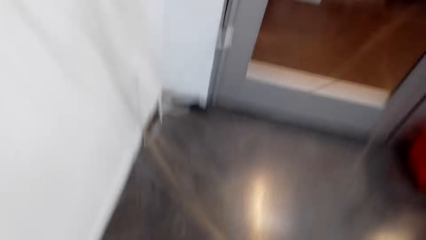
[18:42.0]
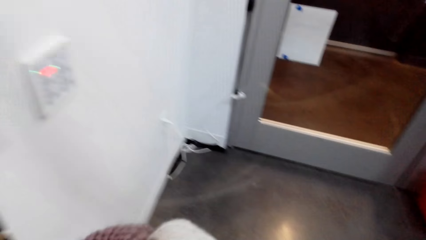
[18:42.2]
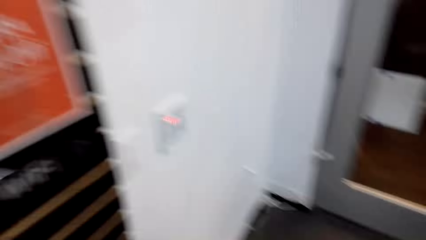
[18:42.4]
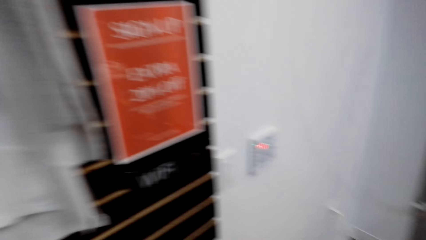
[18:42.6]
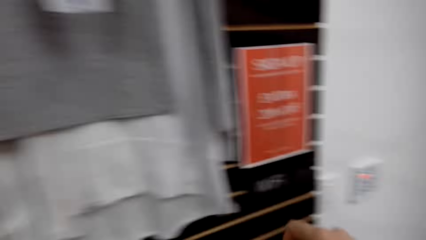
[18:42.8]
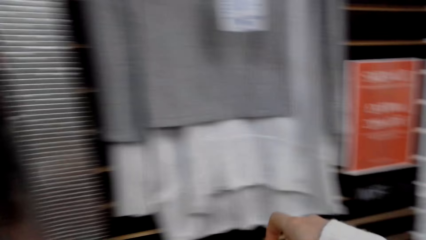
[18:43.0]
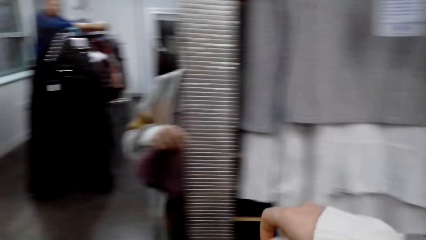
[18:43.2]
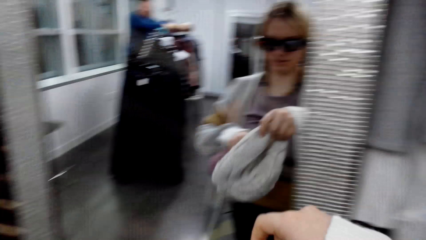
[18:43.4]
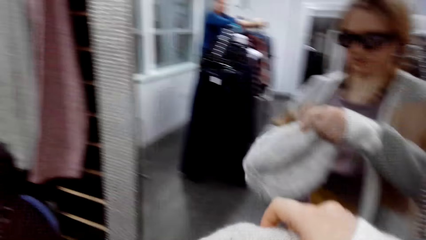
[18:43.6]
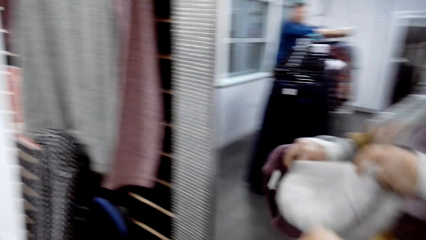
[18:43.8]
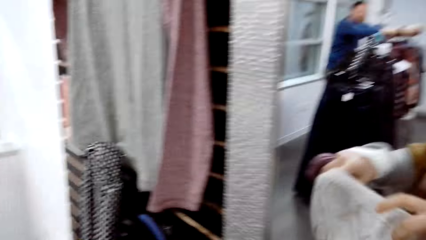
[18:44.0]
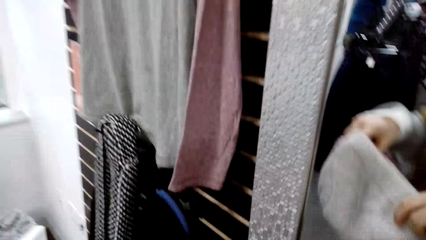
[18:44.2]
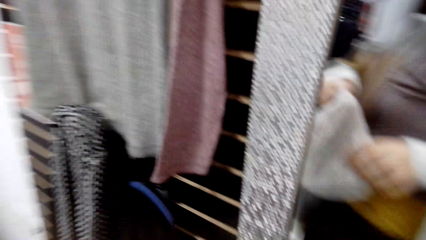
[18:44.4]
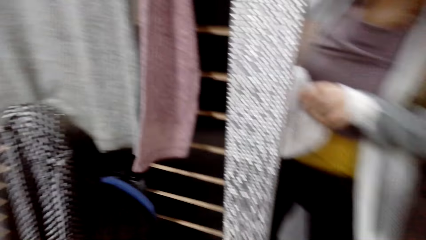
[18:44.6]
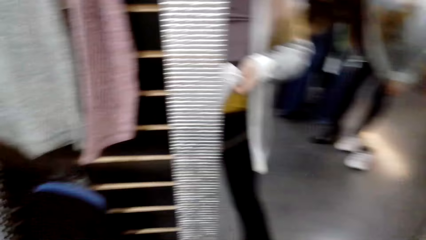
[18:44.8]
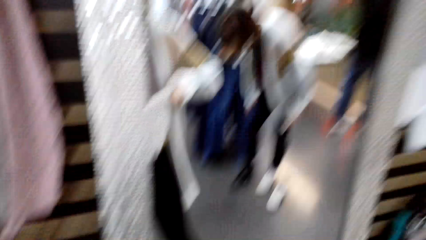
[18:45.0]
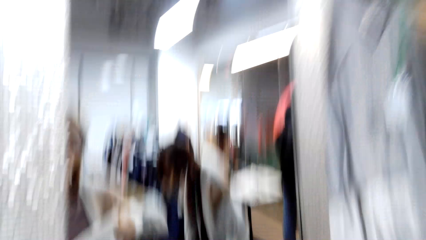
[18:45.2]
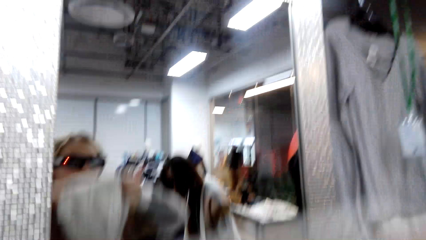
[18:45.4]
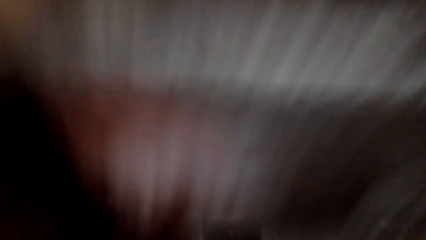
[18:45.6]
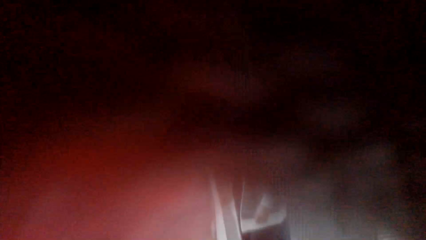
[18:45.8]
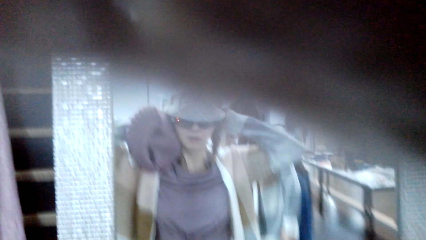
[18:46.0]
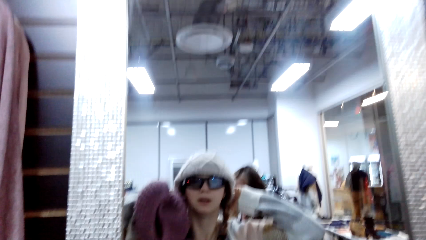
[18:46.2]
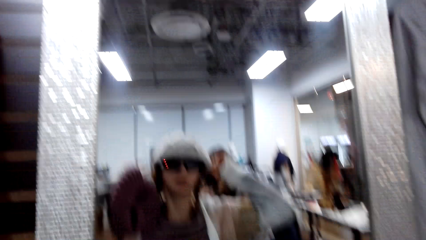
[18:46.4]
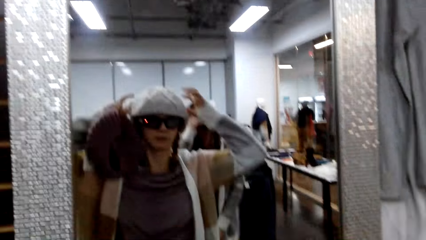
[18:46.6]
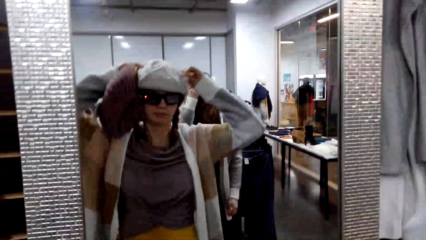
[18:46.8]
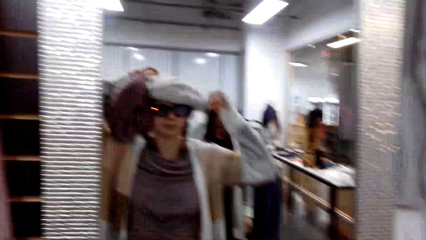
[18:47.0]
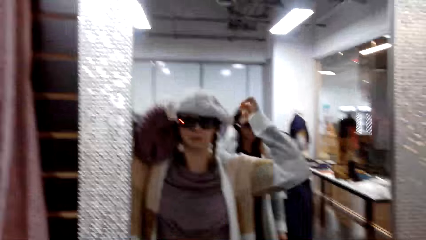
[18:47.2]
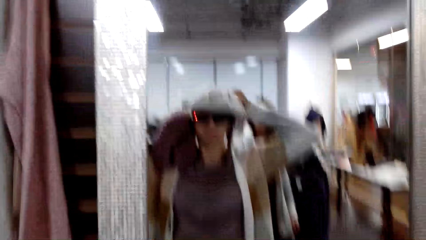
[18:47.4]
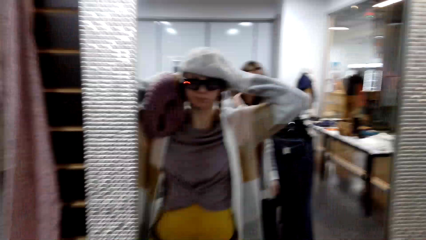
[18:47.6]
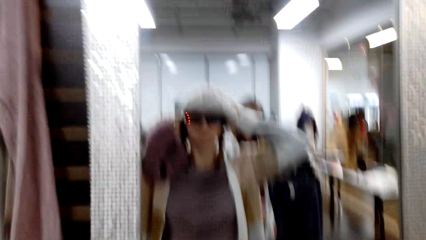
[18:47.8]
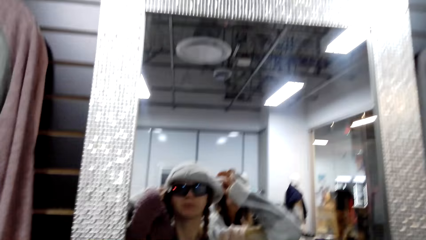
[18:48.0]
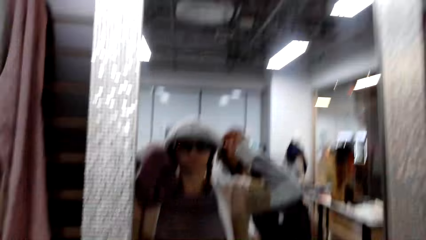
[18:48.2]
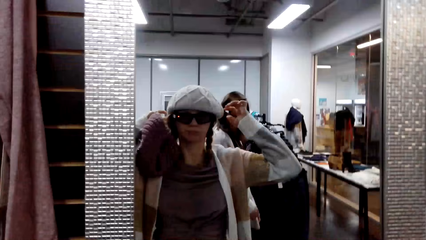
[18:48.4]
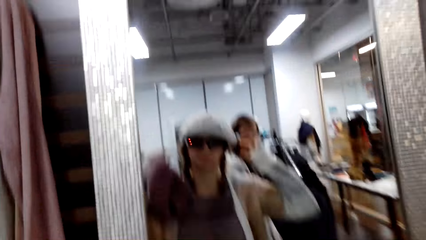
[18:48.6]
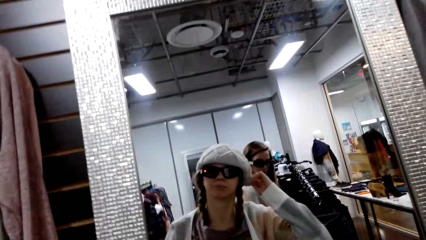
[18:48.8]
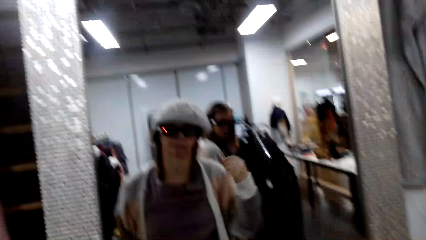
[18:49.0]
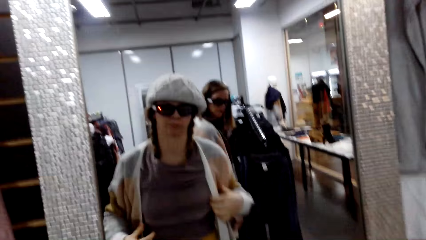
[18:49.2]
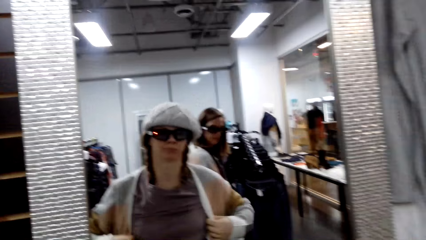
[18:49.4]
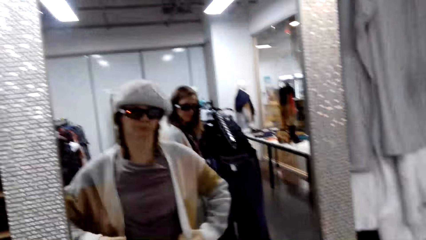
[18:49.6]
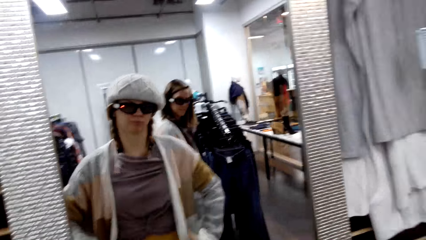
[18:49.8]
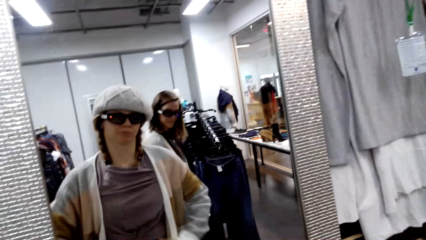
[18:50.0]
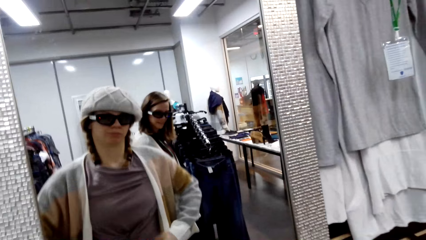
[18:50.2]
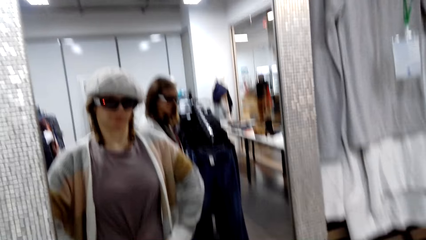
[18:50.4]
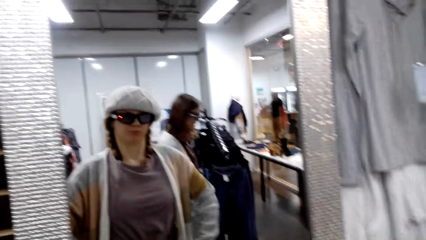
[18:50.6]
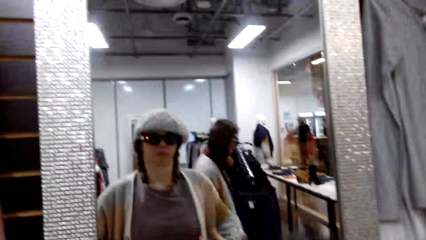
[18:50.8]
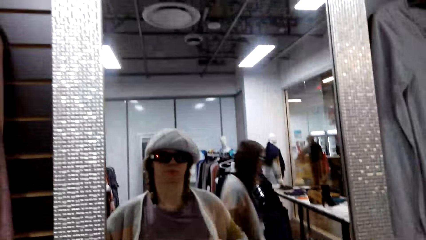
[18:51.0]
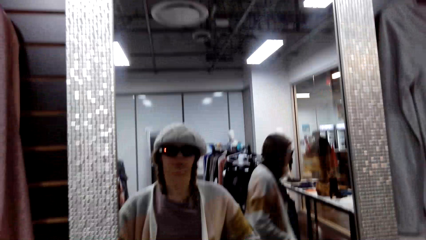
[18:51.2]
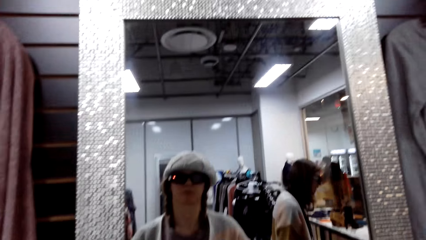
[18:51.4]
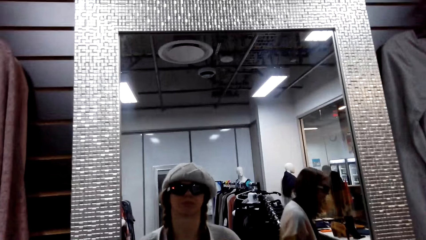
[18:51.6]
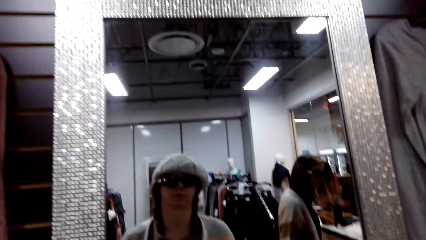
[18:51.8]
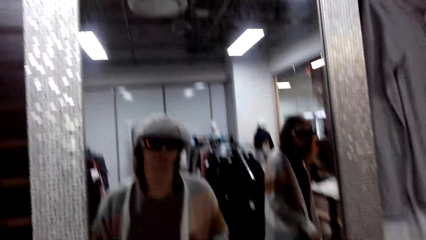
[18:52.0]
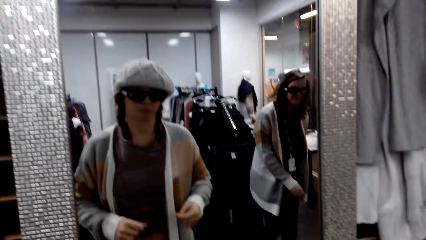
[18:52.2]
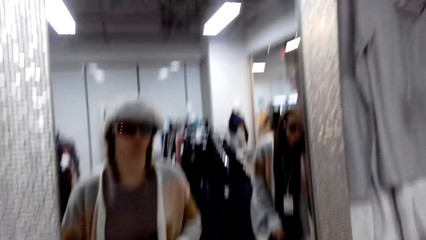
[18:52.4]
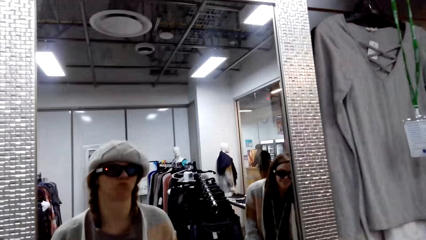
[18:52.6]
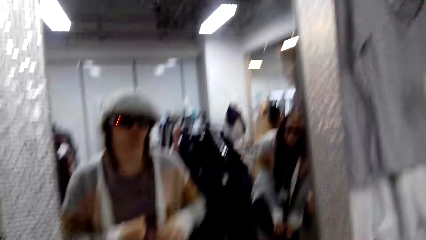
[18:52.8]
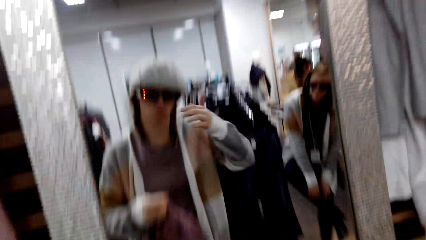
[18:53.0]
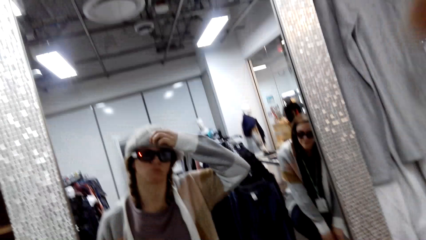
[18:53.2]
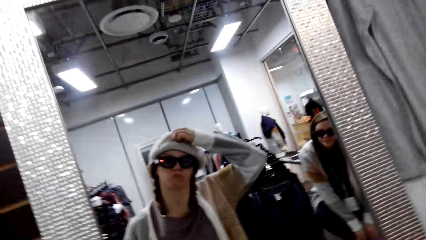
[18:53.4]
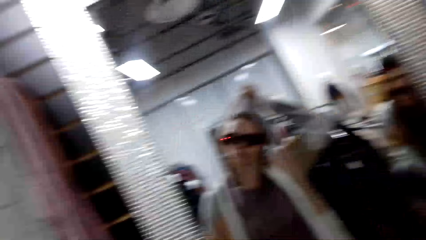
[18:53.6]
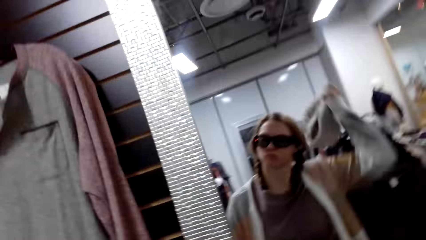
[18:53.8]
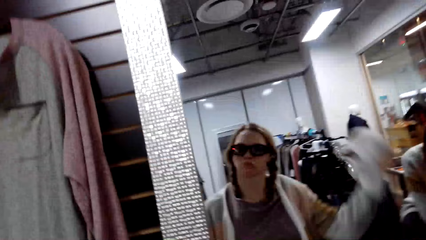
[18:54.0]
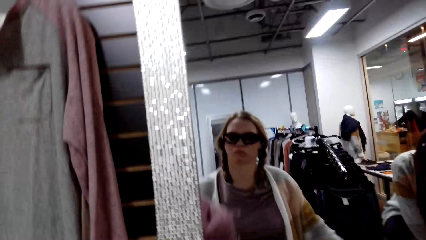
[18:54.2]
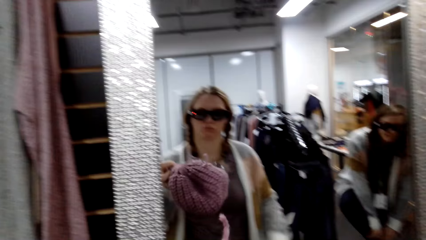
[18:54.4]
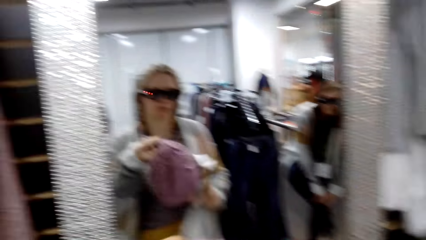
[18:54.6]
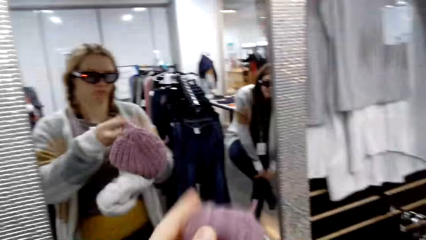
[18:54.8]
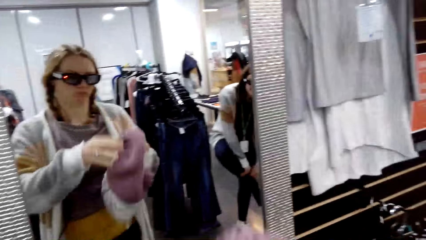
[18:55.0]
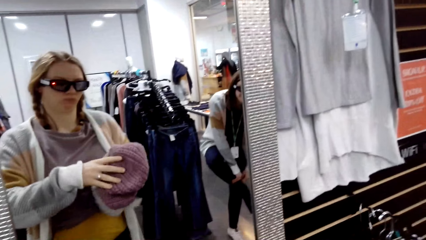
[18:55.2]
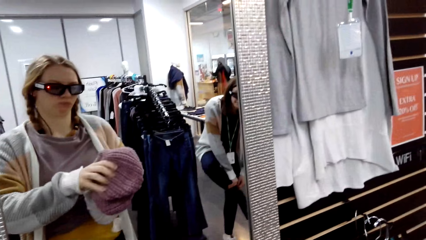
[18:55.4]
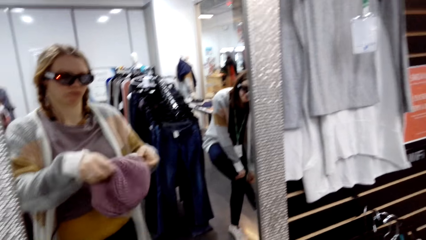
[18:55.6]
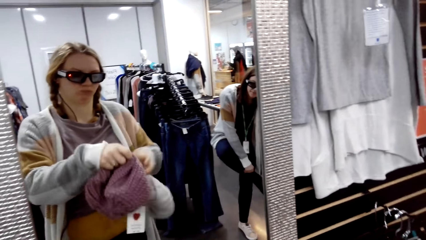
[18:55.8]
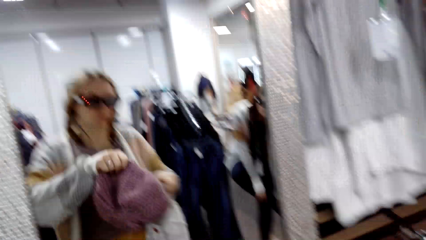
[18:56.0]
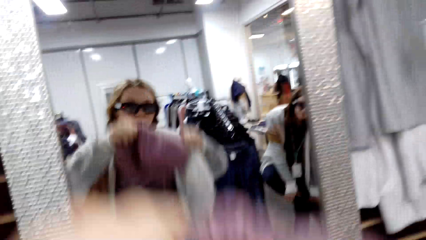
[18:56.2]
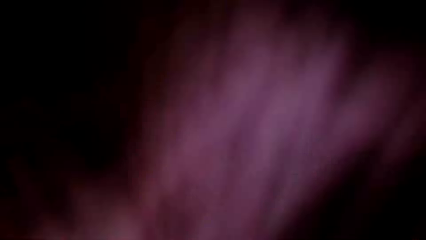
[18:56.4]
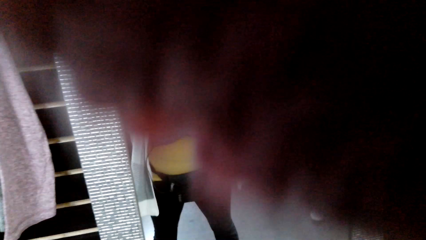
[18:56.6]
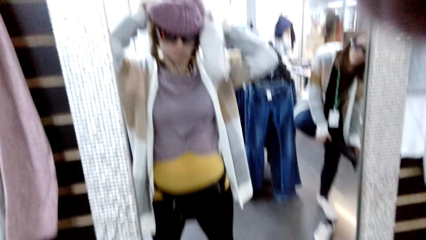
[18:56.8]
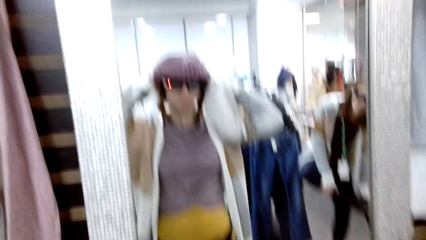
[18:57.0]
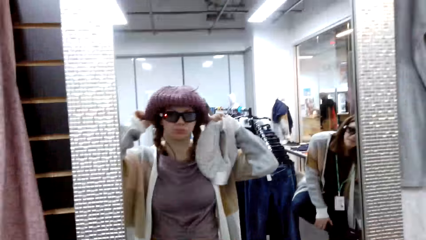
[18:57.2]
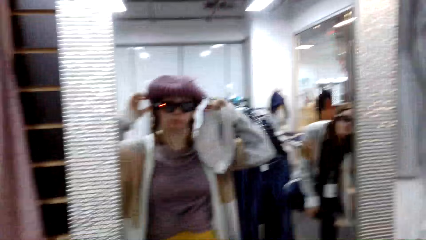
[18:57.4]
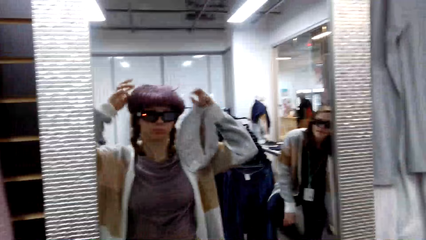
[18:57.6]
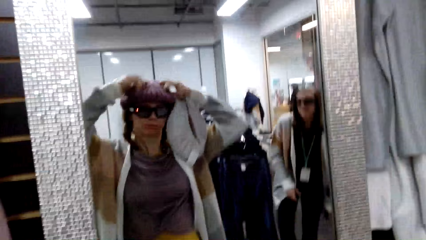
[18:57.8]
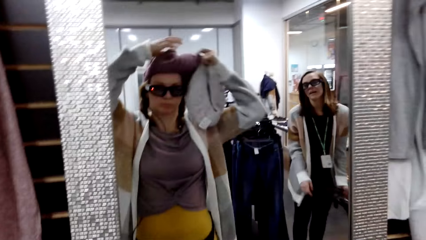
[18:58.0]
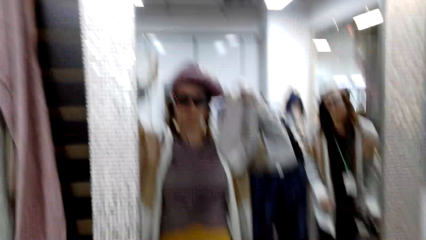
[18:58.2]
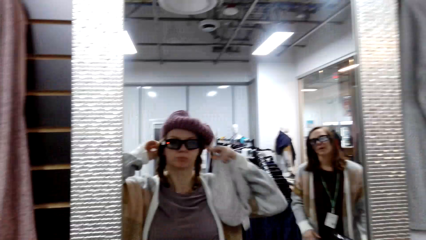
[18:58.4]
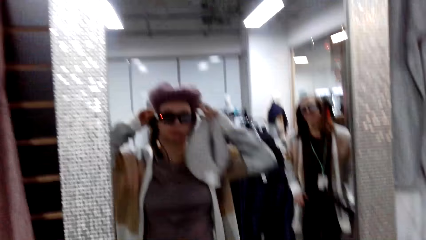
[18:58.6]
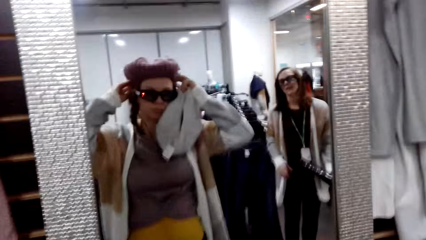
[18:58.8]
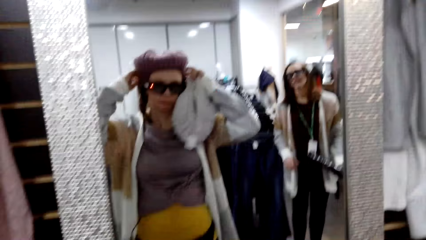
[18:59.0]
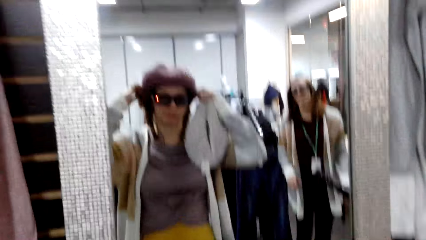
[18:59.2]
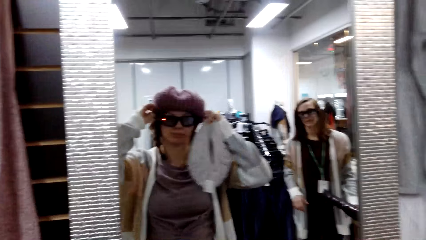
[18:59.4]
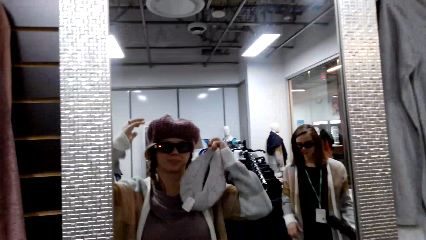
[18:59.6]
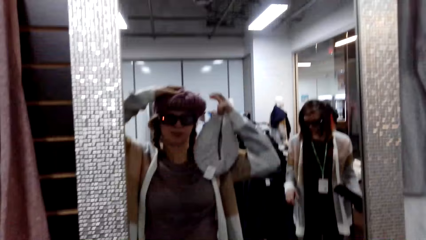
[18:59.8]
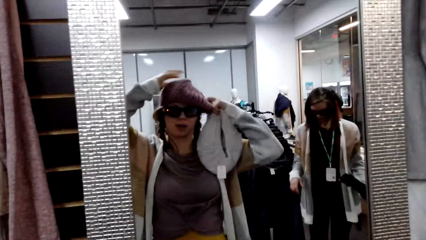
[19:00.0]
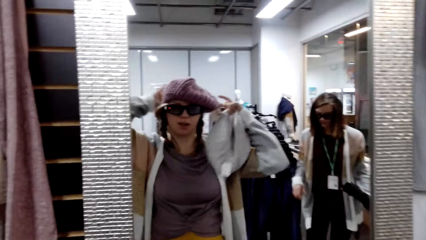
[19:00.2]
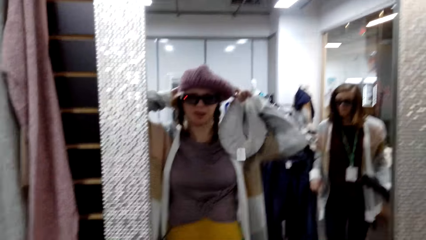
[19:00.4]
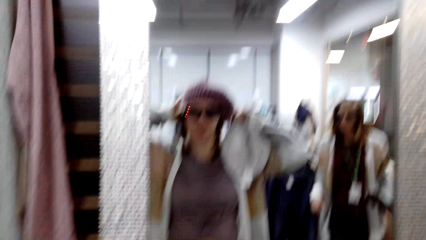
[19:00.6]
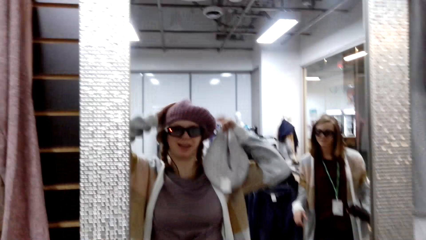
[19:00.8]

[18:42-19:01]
The camera wearer picks the winter cap from the floor. She wears the winter cap. A woman talks to the camera wearer. The camera wearer looks at herself in a mirror. She removes the white winter cap. She wears the purple winter cap. The woman talks to the camera wearer.
